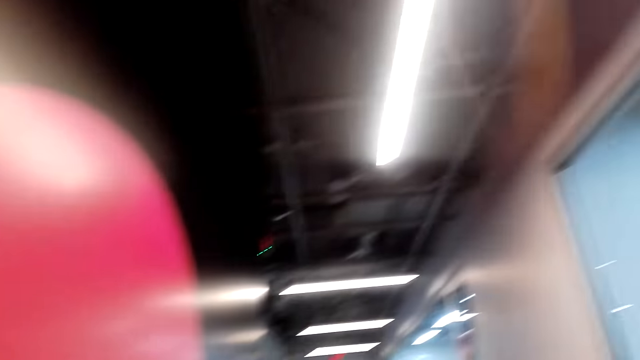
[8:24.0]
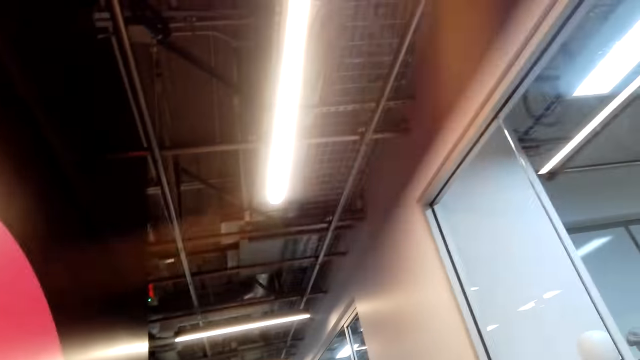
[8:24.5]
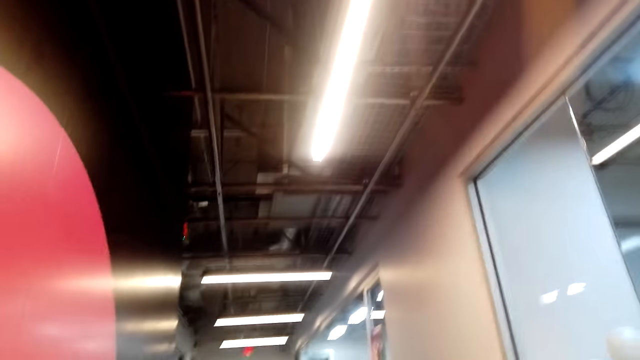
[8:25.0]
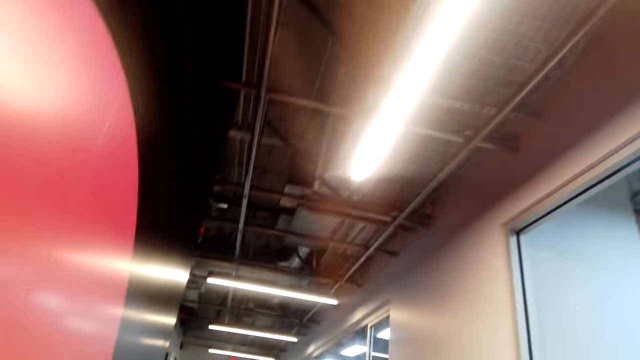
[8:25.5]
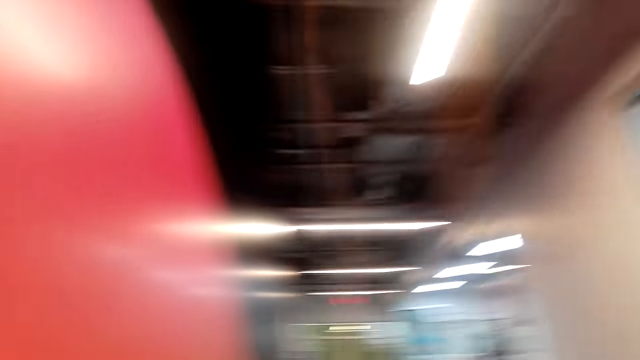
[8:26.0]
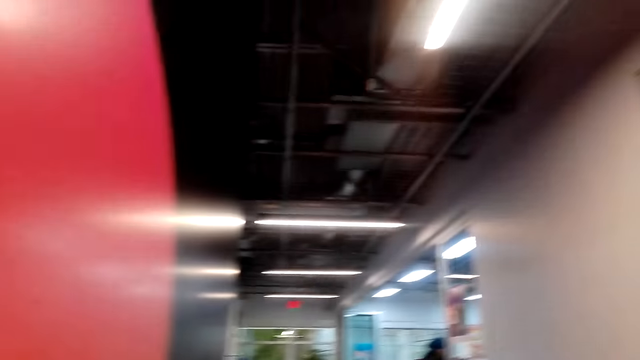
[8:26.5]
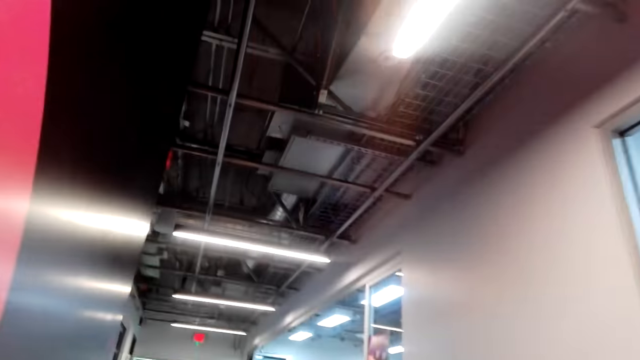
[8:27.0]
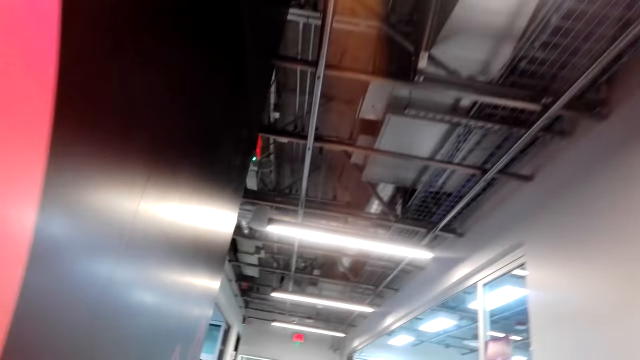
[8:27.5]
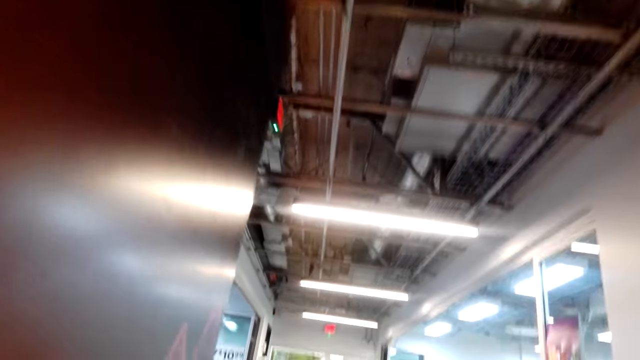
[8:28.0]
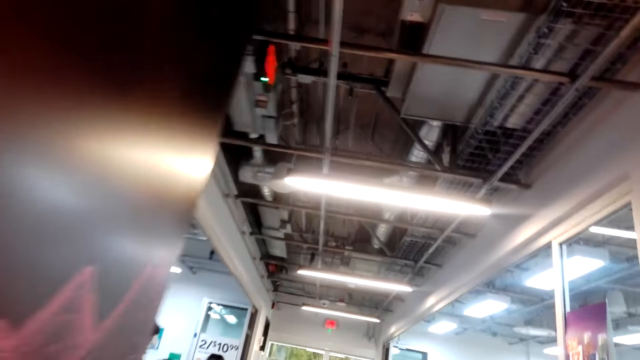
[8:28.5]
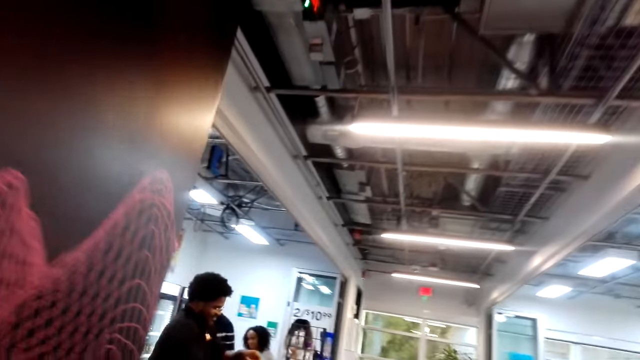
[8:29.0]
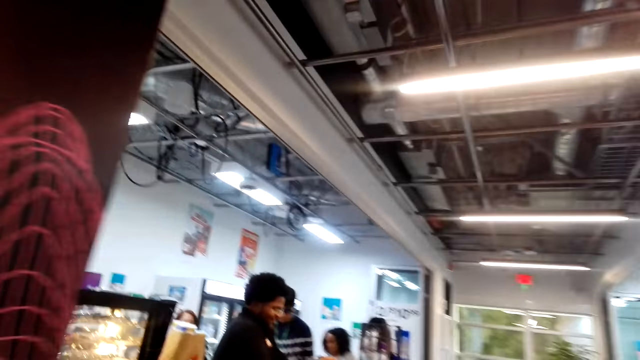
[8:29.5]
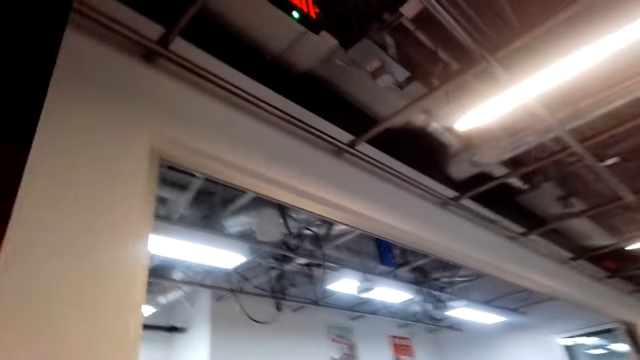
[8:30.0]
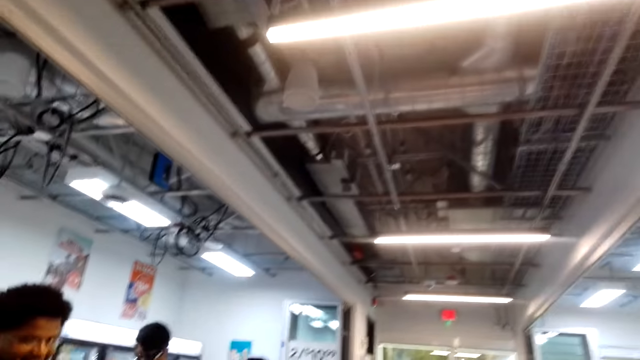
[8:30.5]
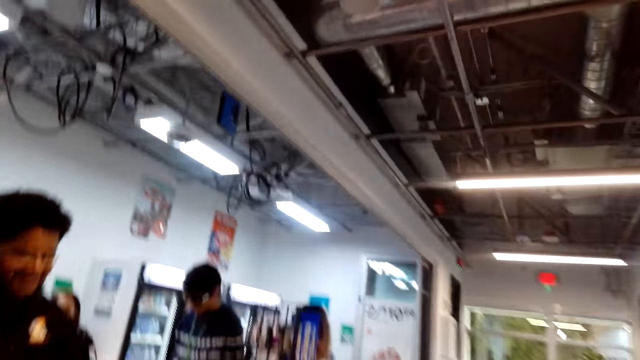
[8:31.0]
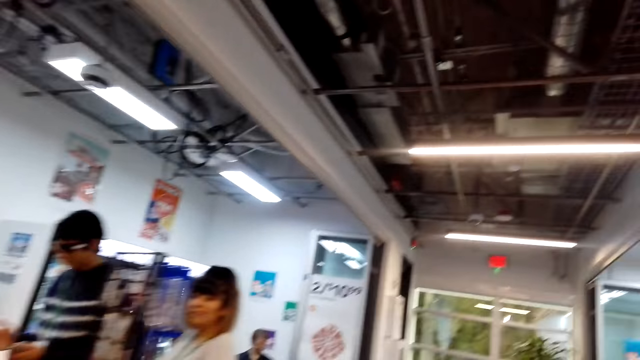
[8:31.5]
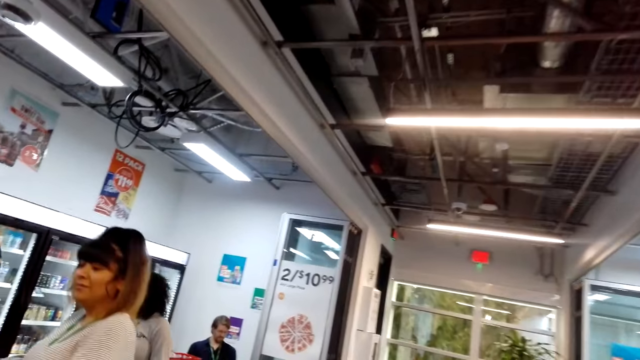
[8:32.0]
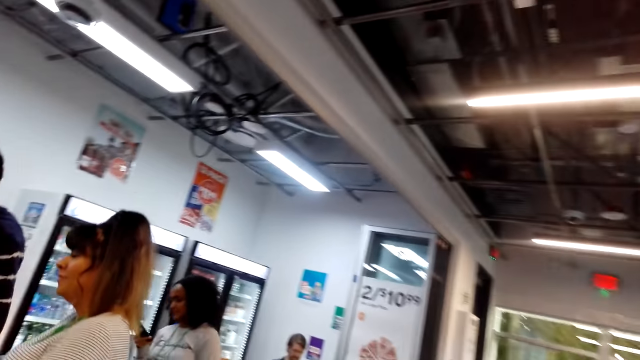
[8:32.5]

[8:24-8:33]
The camera wearer looks around. They walk around the mall and walk into the supermarket.

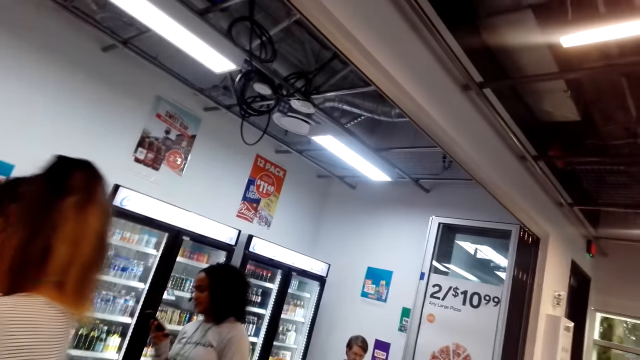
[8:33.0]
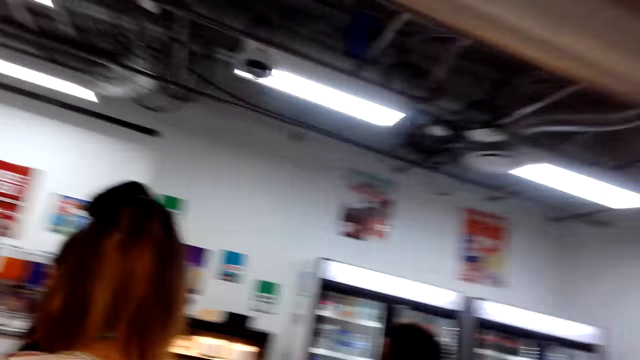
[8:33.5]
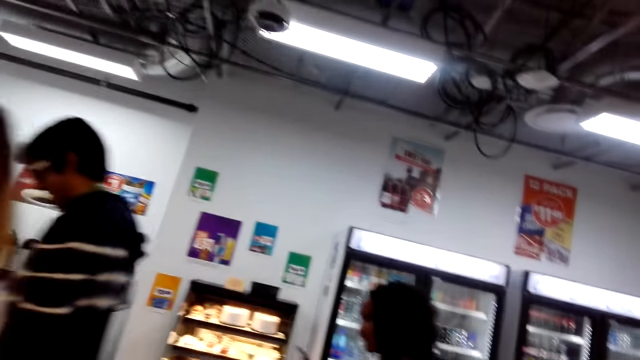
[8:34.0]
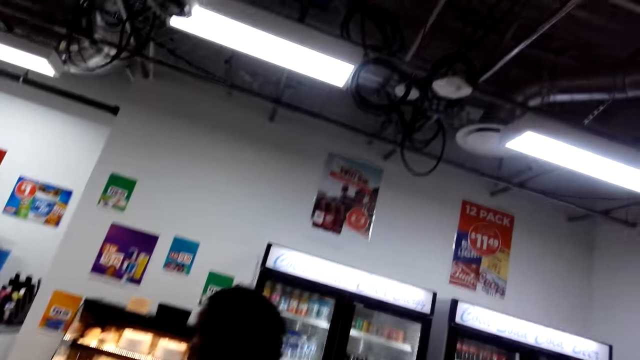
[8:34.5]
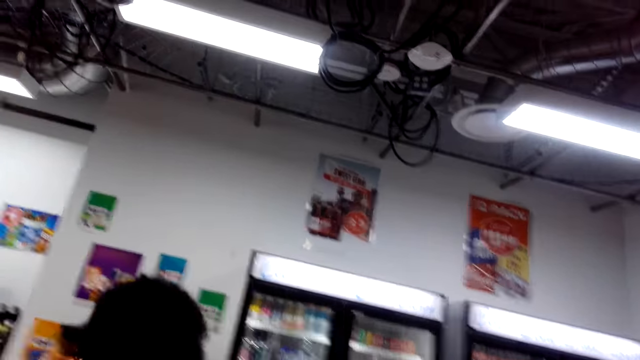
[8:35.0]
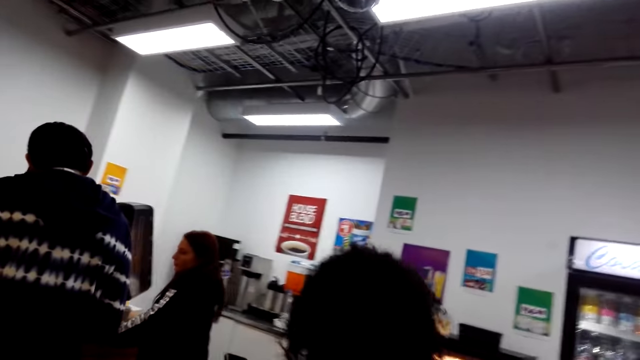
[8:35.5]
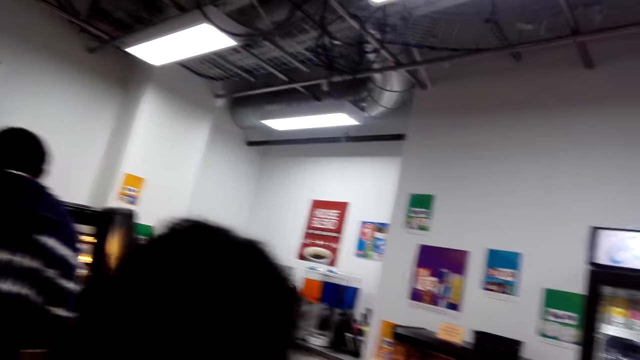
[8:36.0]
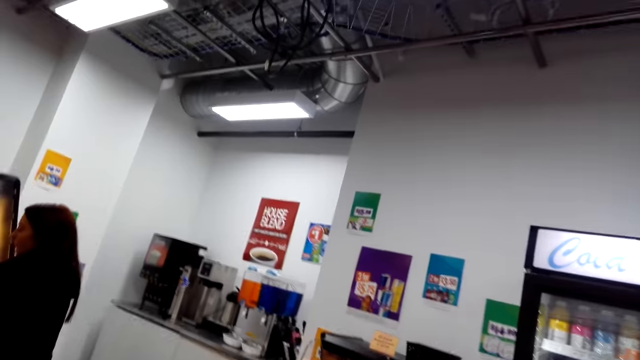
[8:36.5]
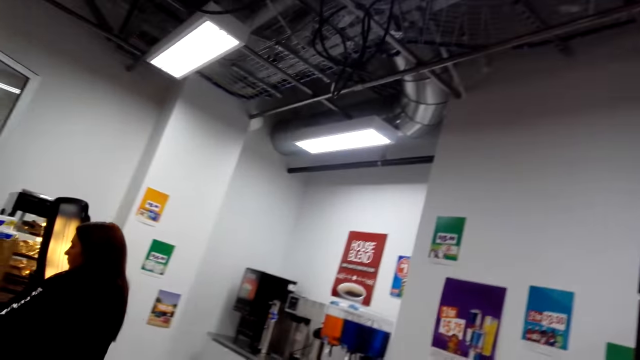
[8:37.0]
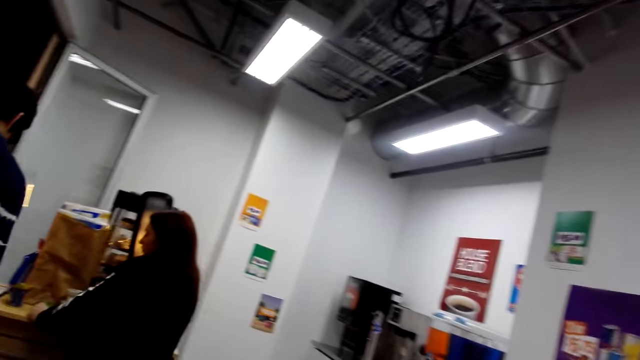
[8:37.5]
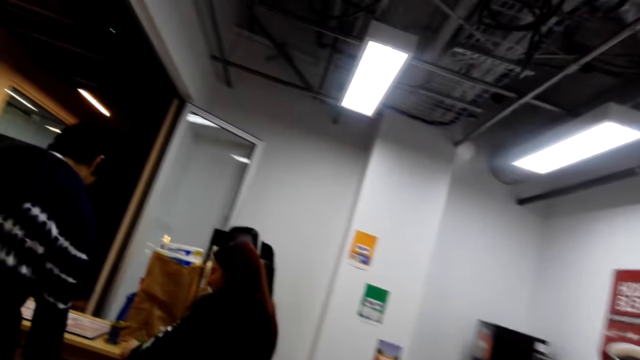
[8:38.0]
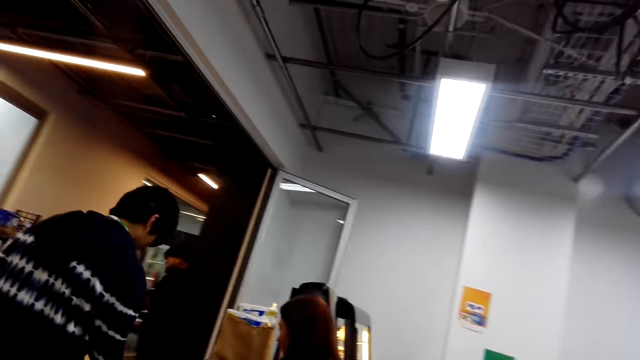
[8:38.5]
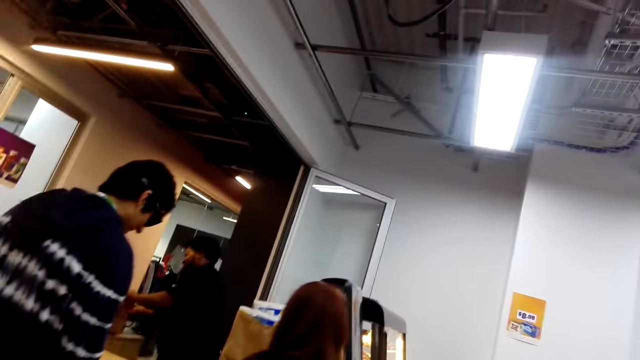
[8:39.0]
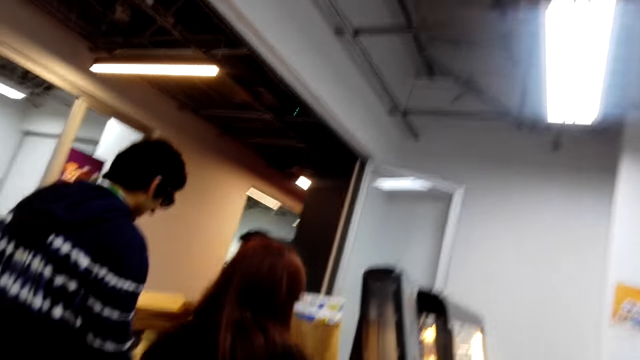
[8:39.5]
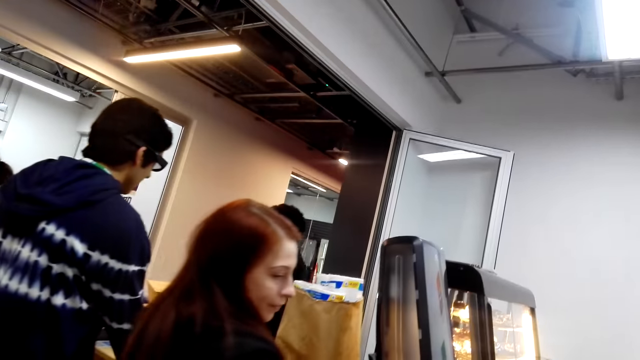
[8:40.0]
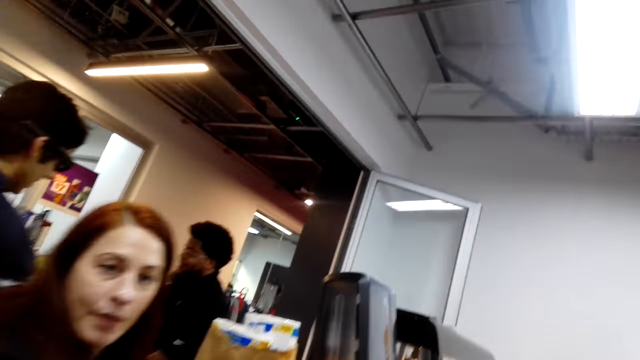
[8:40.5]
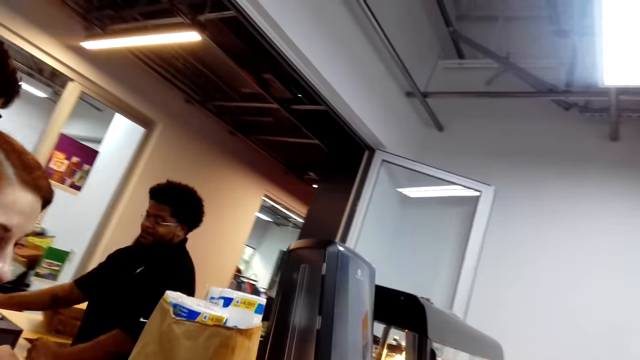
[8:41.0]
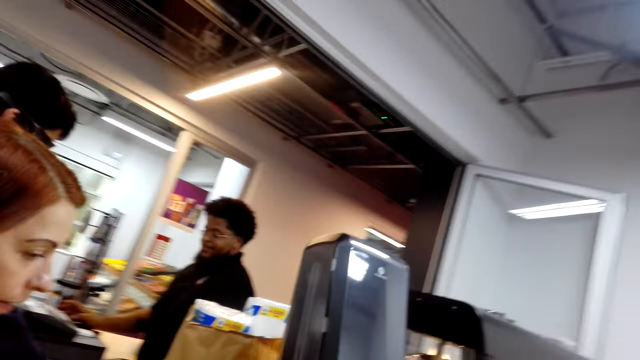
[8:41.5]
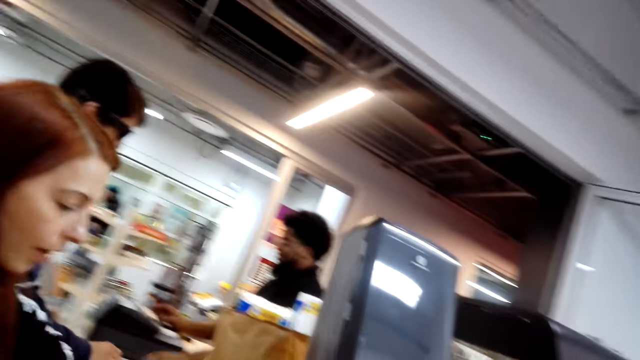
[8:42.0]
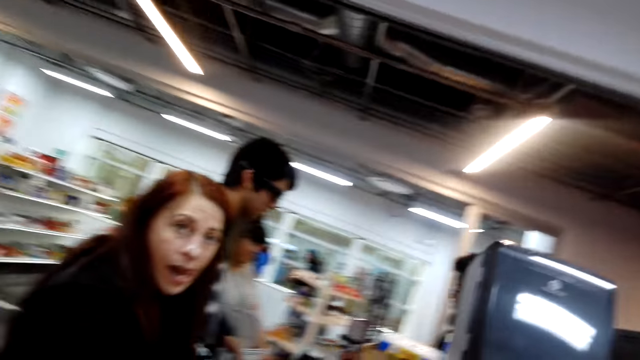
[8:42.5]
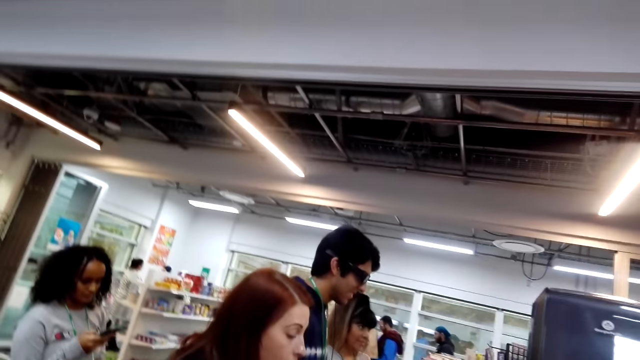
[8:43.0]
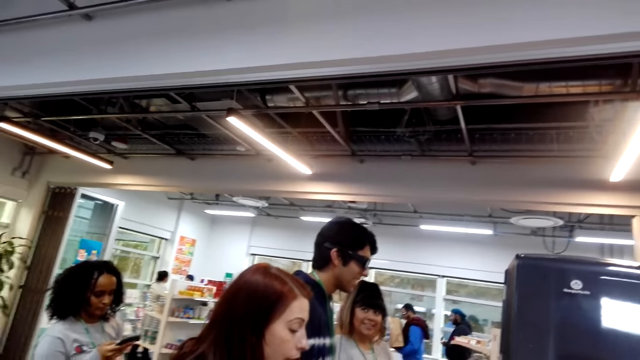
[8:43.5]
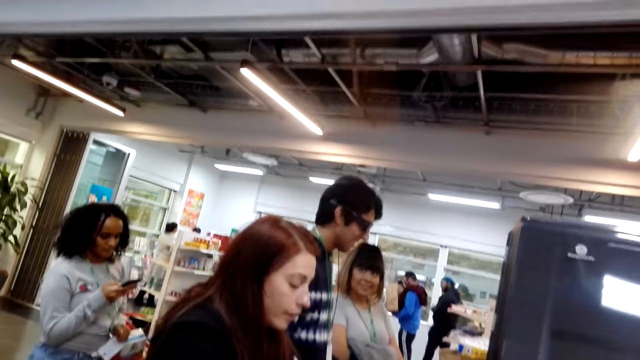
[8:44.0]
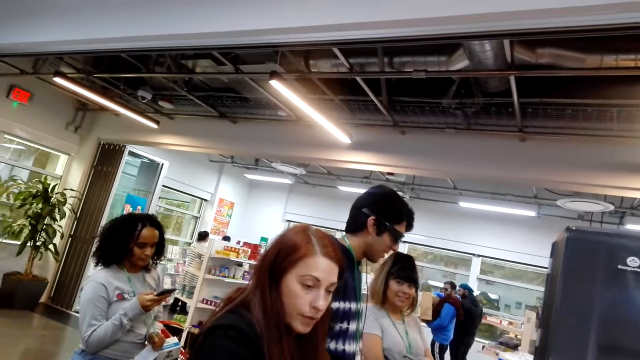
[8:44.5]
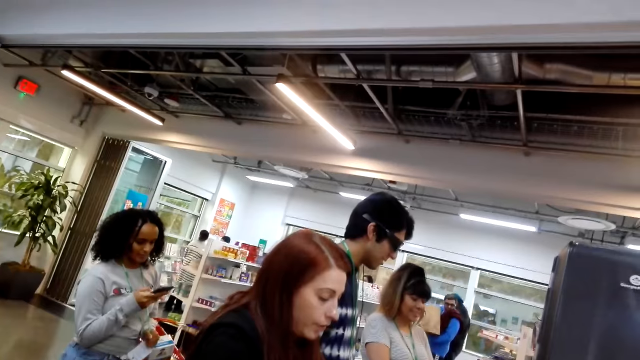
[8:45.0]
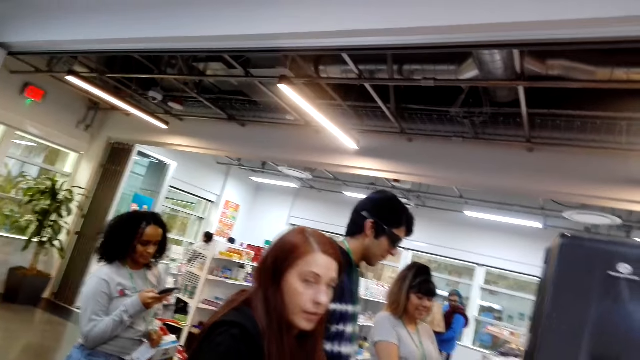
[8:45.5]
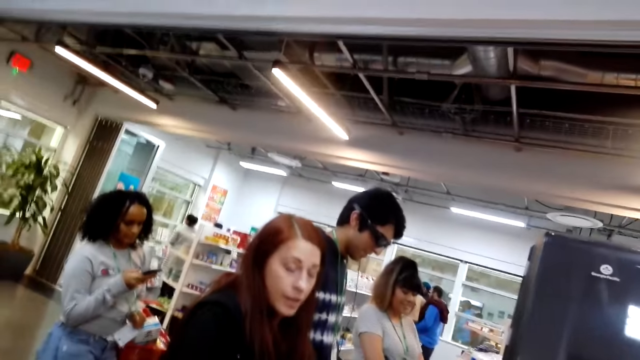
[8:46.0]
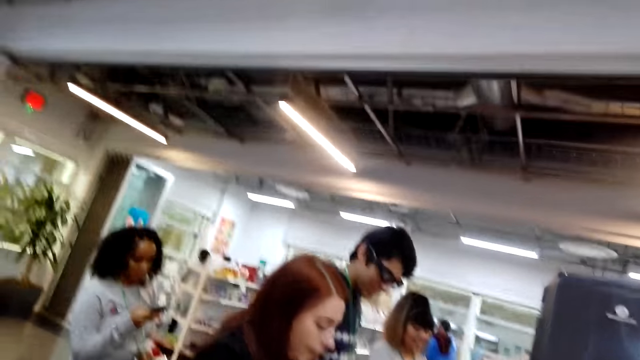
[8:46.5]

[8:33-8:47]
The camera wearer walks in the supermarket. A woman stands beside the counter. The camera wearer speaks and walks toward the counter. A man presses the till machine button. The camera wearer looks around the store.
